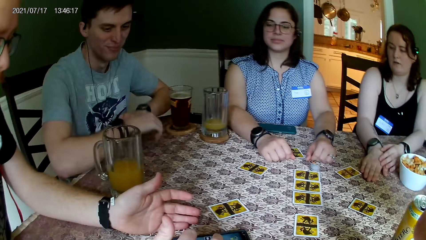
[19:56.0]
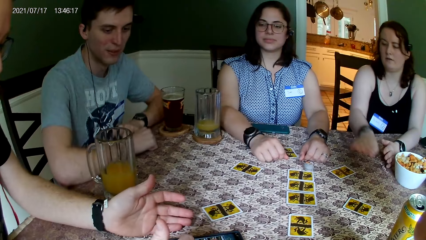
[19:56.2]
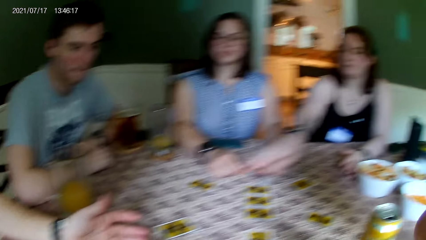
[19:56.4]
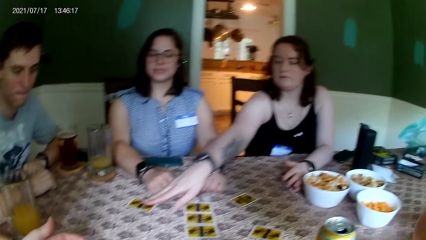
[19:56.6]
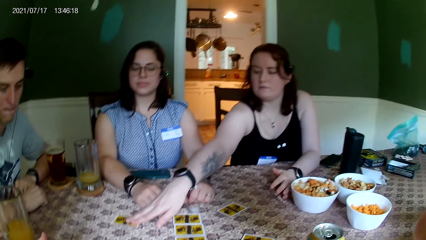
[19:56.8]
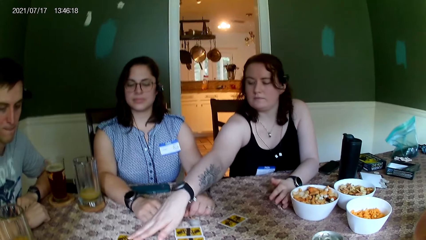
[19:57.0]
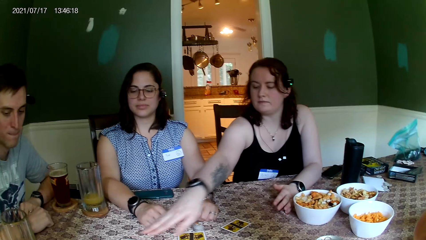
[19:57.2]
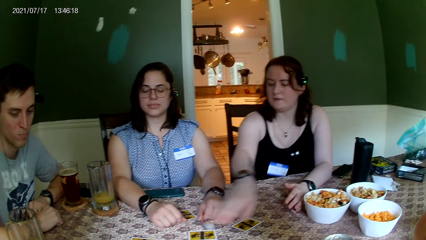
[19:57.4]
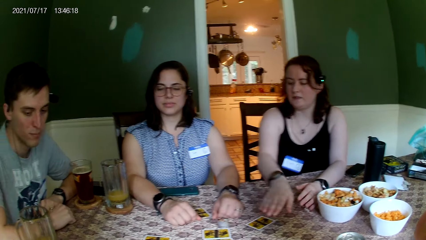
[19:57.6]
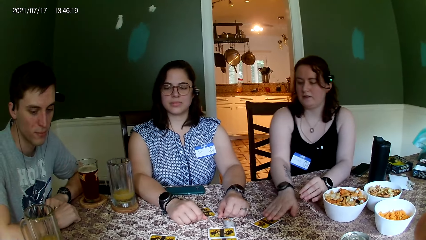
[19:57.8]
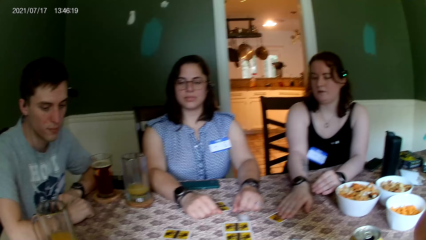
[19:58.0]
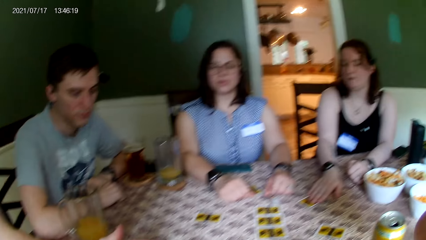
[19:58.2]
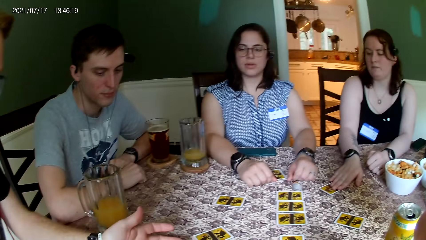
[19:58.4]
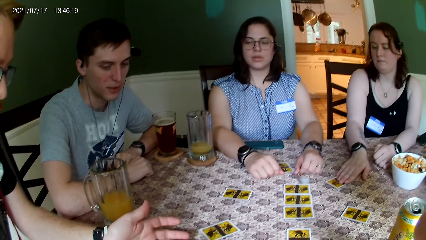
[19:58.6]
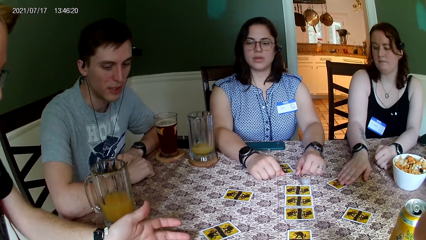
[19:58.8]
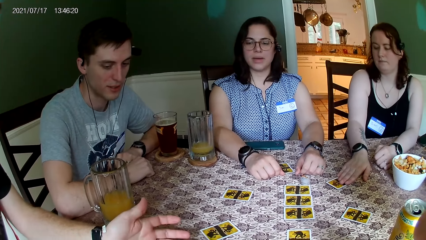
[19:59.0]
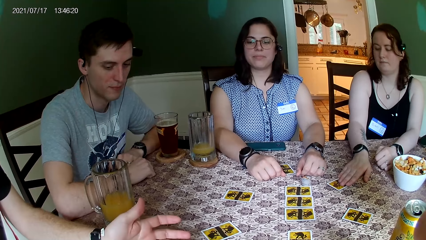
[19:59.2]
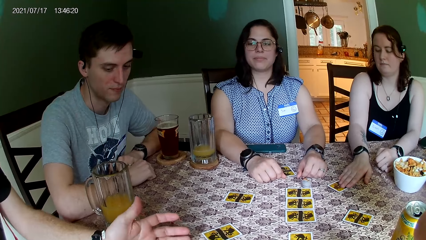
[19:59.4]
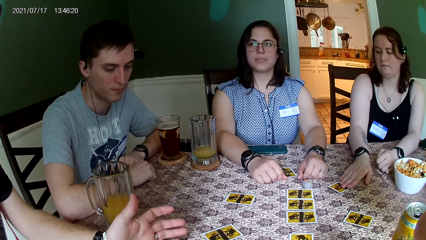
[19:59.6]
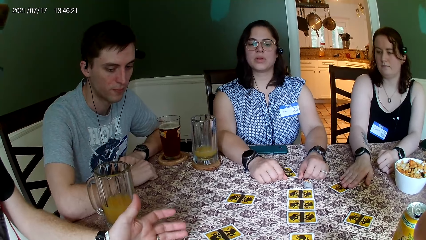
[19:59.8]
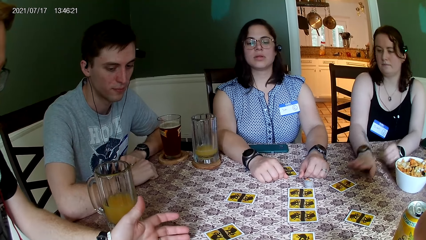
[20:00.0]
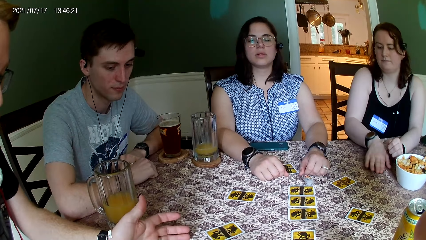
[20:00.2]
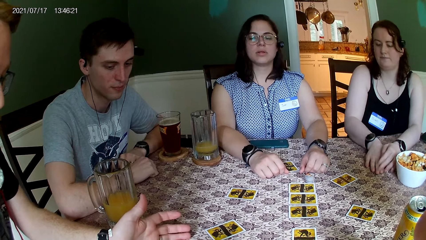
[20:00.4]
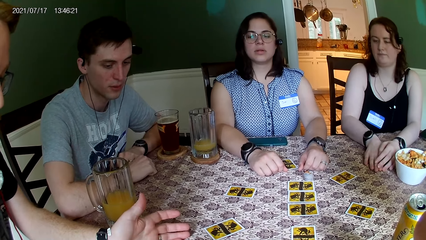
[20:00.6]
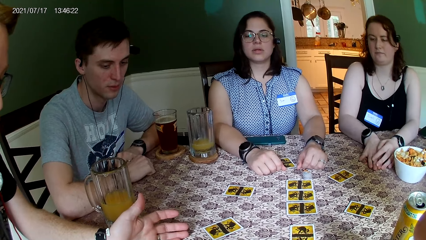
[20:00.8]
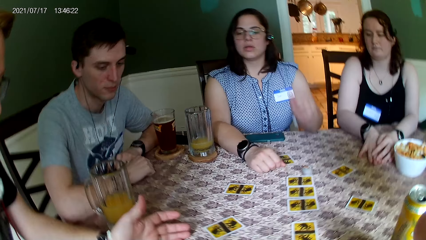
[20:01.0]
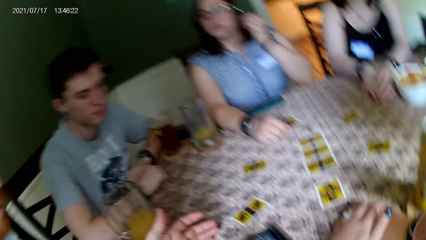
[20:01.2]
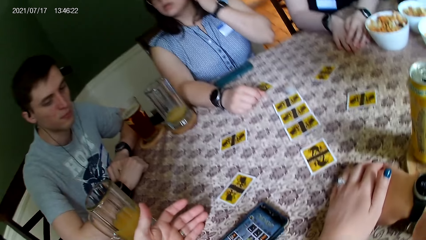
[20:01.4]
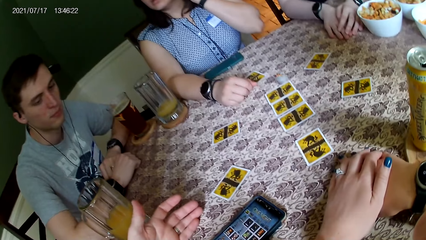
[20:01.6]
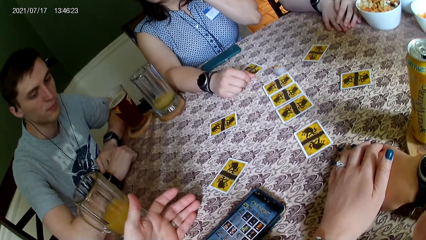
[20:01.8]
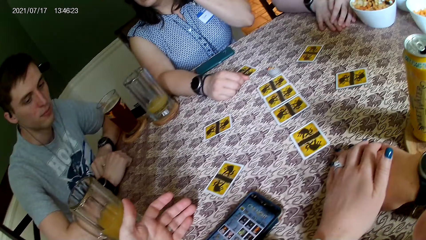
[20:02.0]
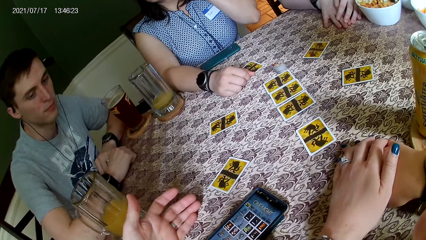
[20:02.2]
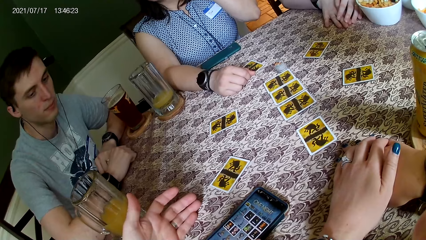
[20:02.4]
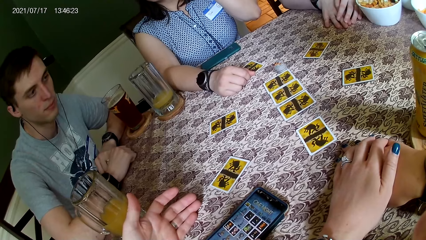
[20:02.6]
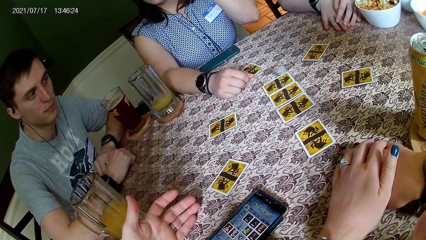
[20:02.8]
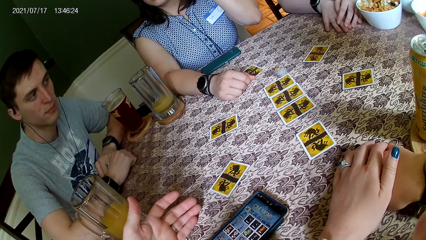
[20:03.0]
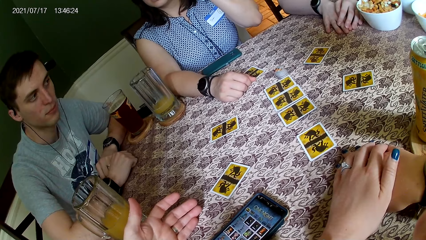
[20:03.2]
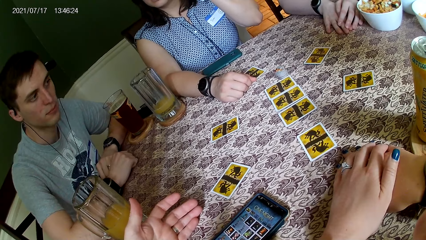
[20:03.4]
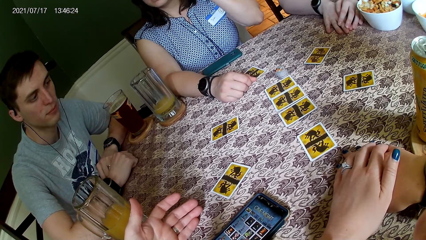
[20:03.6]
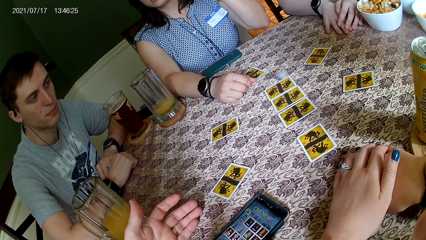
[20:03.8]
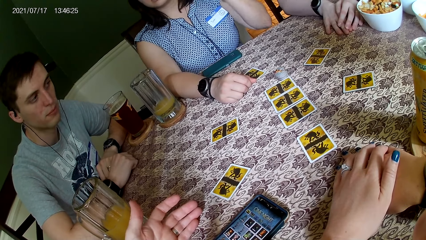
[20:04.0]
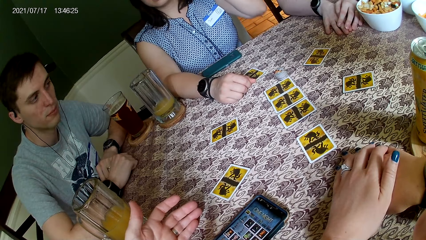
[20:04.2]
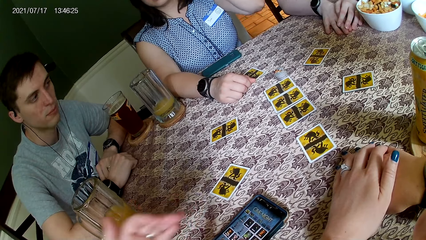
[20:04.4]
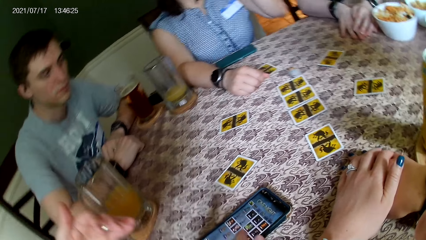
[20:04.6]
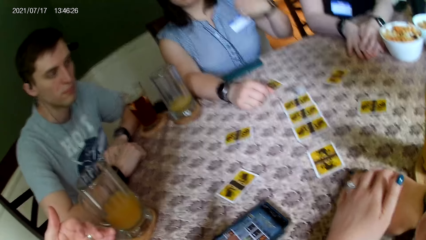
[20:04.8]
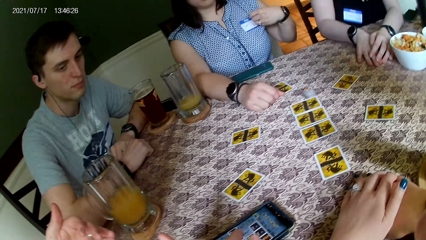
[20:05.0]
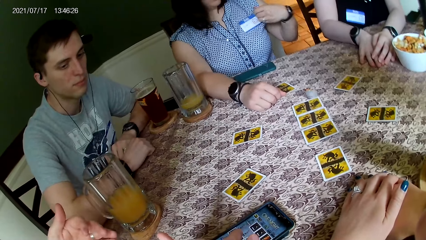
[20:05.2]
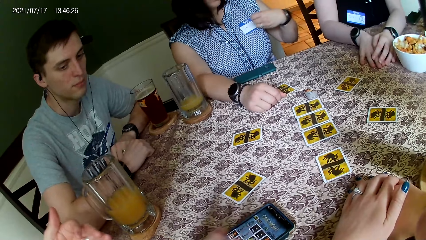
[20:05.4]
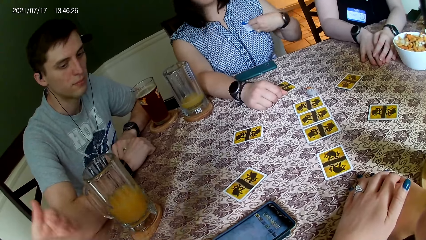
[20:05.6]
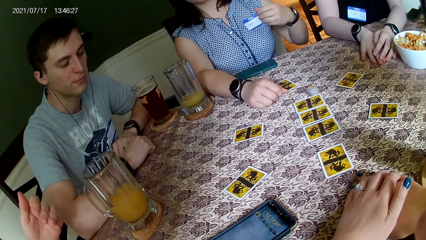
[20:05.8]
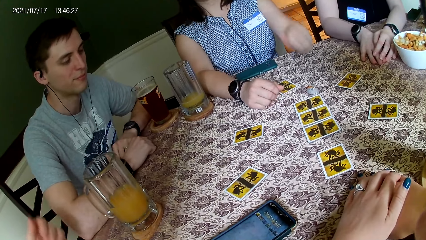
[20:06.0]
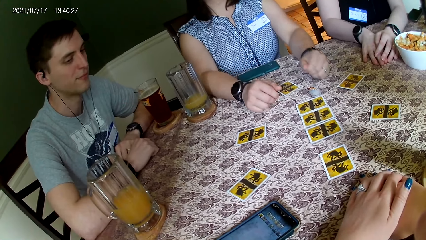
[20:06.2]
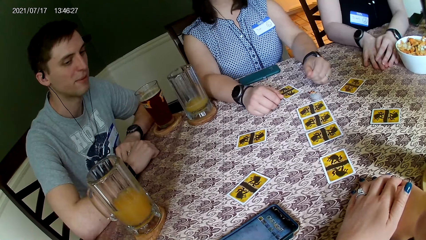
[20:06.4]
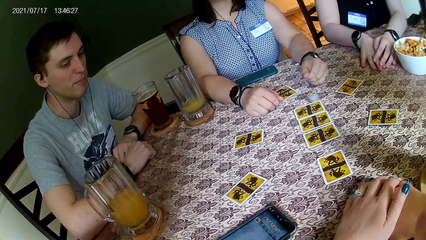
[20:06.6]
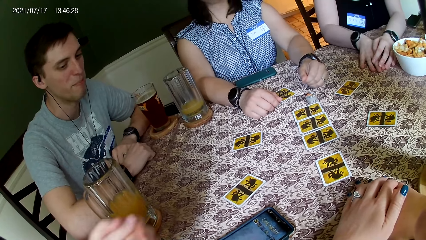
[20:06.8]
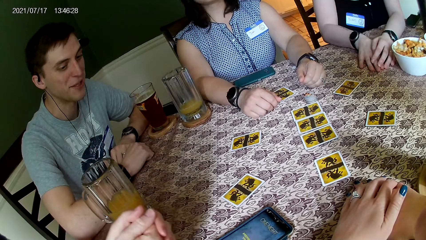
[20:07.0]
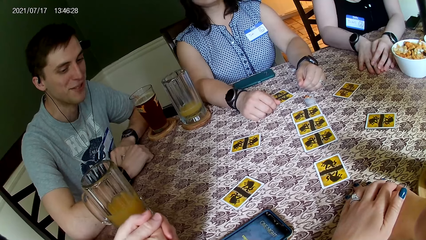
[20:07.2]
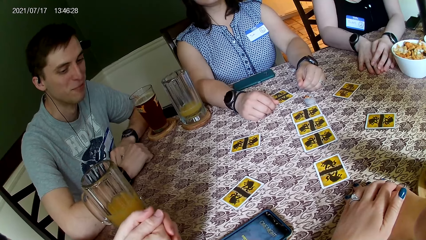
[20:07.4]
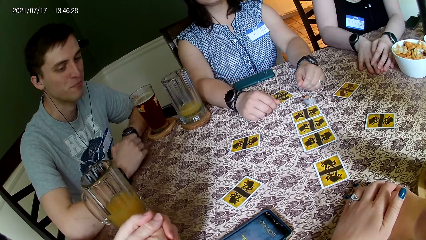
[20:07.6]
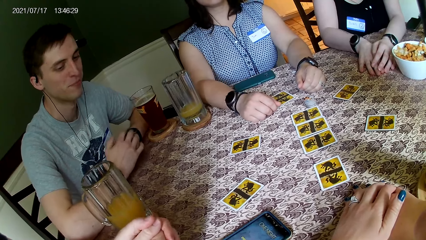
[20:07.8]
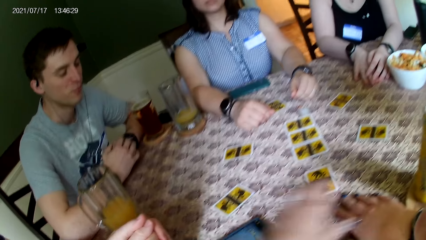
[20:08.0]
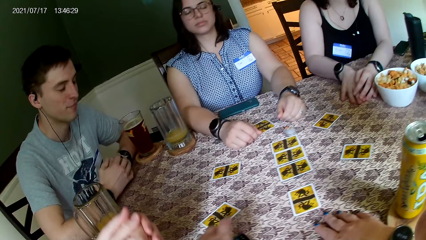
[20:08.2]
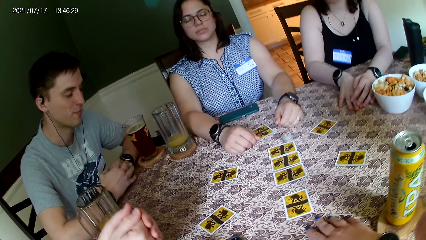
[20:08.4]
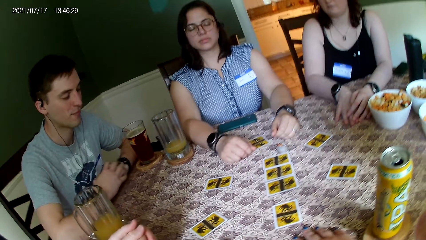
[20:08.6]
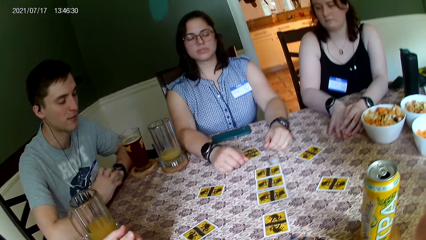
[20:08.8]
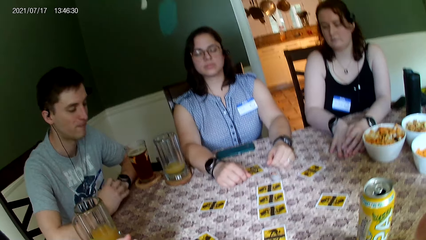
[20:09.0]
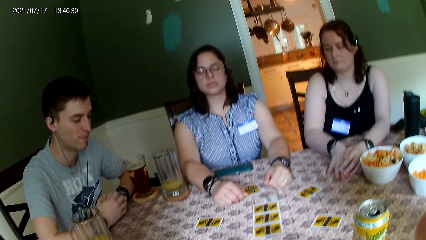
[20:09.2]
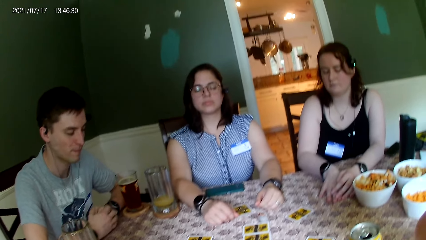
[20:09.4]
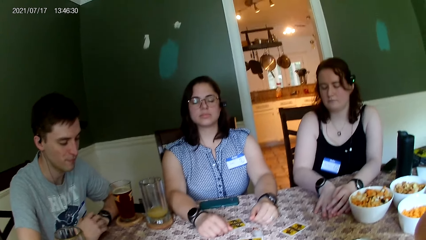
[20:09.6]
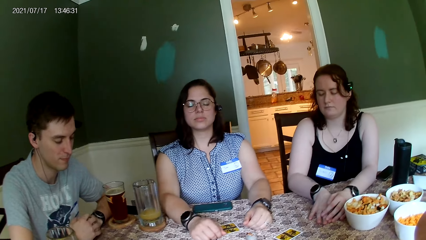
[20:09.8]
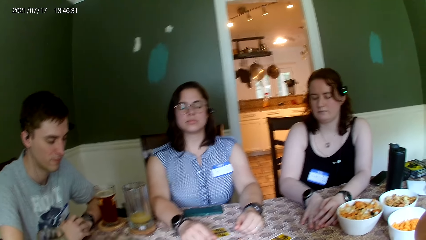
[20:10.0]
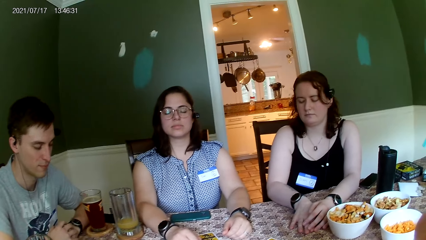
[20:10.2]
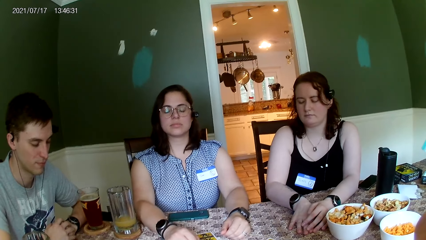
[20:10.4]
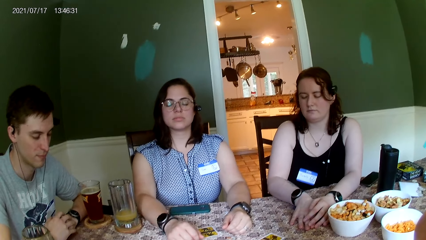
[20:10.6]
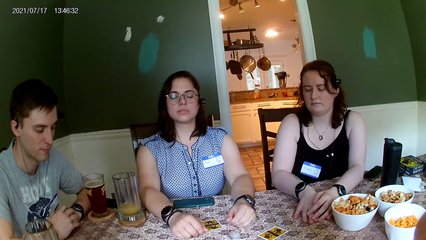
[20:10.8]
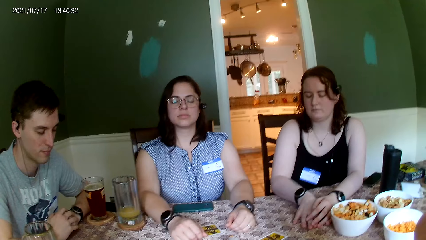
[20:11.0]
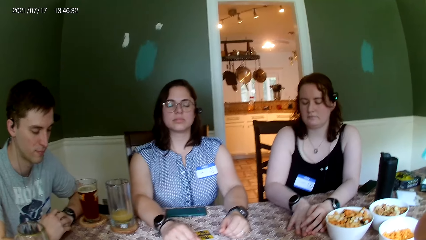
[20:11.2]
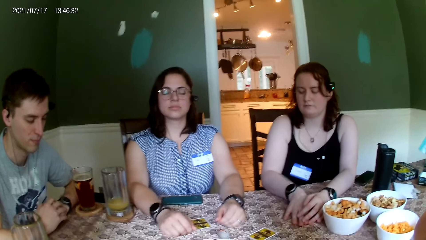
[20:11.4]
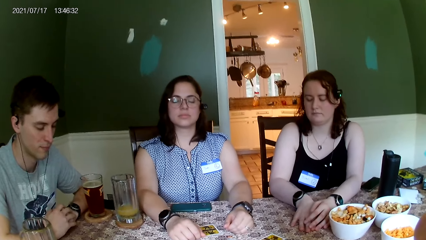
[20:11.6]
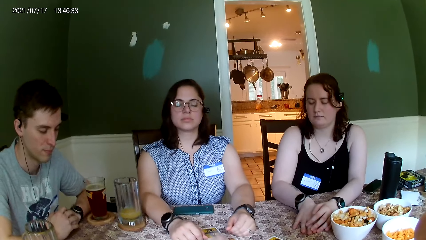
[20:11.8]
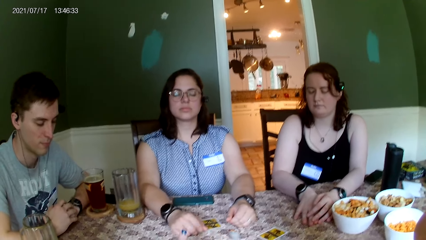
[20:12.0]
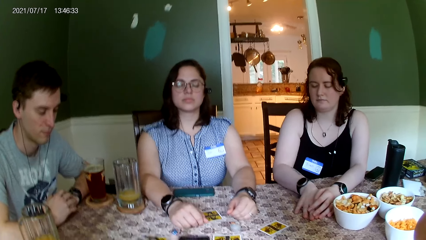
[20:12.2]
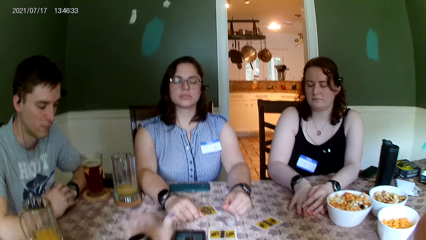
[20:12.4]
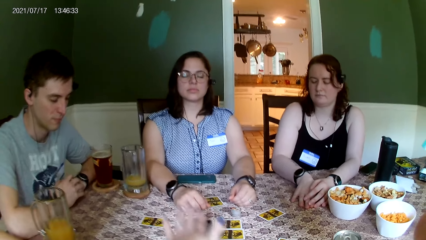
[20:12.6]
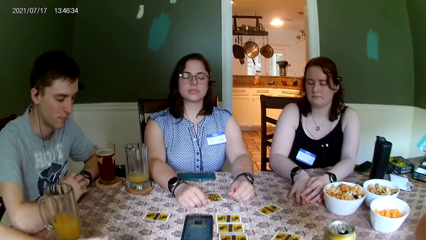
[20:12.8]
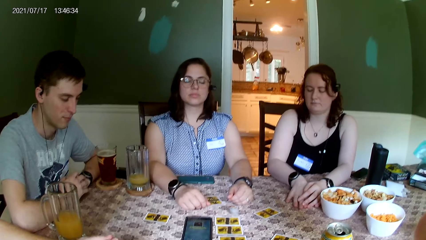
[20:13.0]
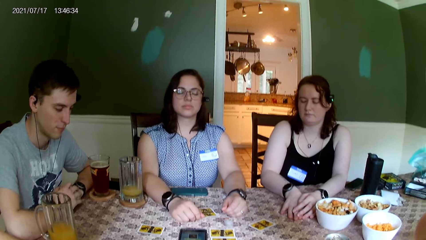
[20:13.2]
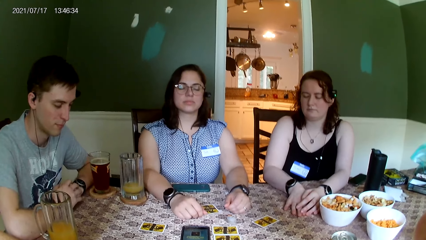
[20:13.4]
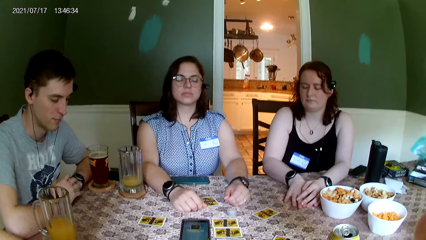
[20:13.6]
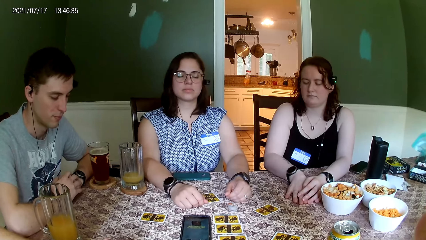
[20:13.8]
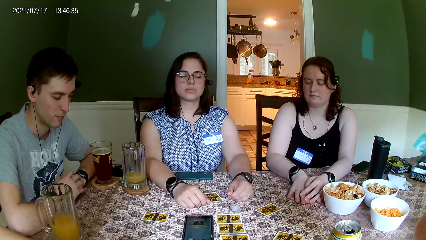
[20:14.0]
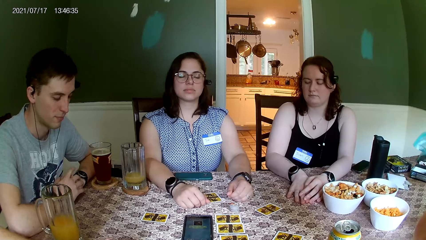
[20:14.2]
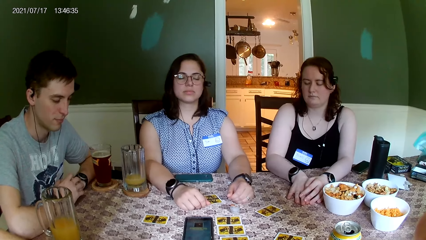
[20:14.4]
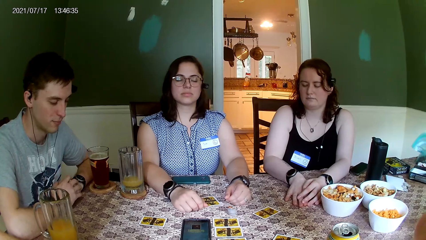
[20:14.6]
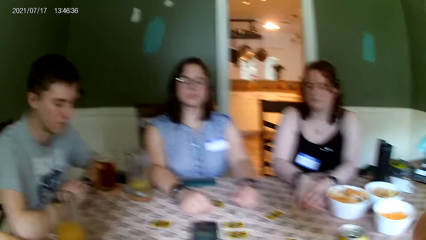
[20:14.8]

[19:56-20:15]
The woman moves a playing card on the table with her right hand. The camera wearer interacts with a person. She interacts with another person, a third person and the woman. A man touches a phone on the table with his left hand. The woman closes her eyes. The first person closes their eyes. The third person closes their eyes. The camera wearer moves the card on the table with her left hand. The man converses with the group of people at the table.
